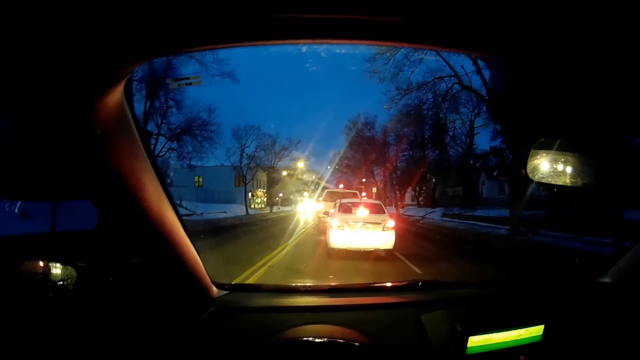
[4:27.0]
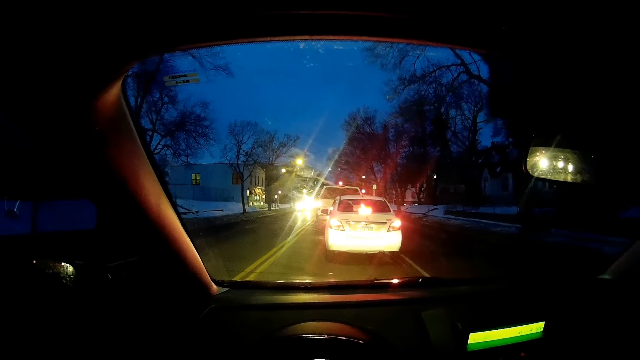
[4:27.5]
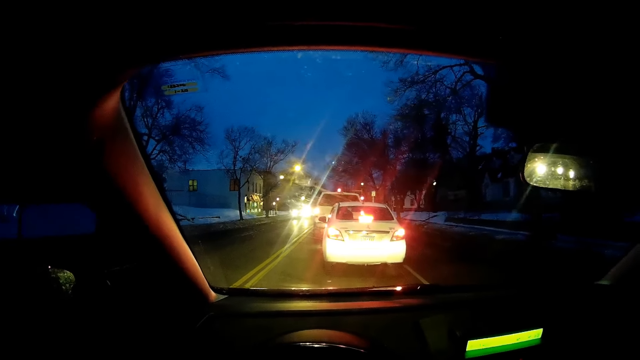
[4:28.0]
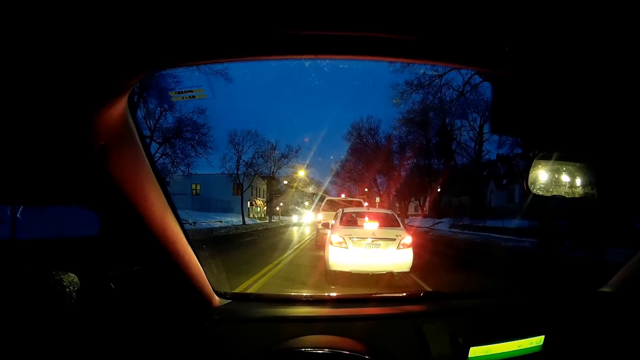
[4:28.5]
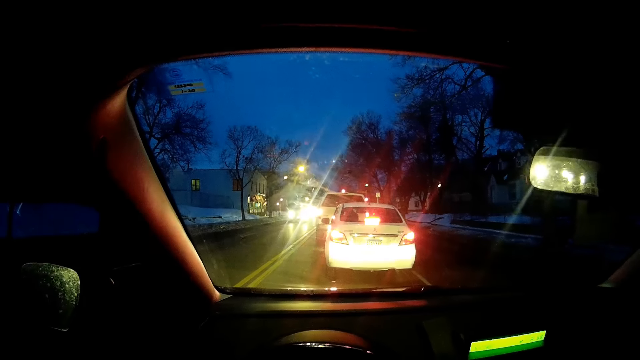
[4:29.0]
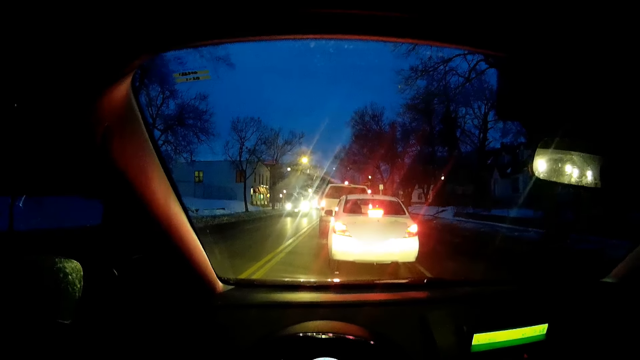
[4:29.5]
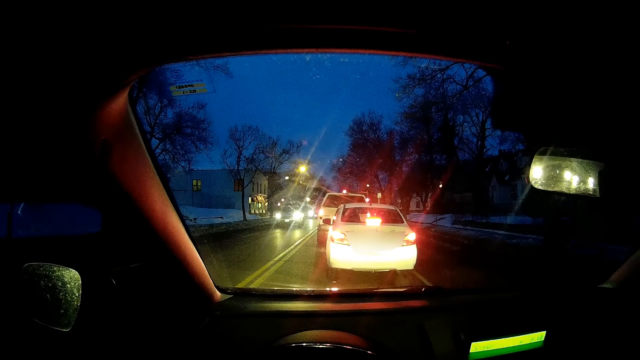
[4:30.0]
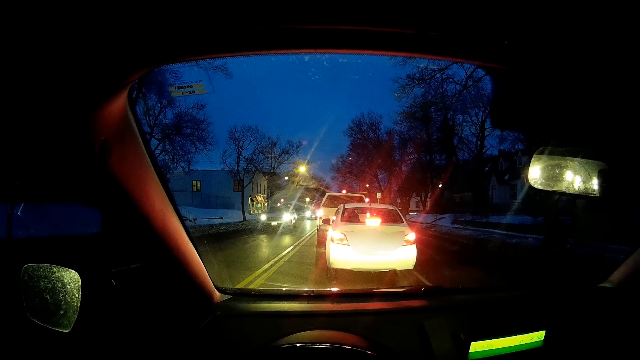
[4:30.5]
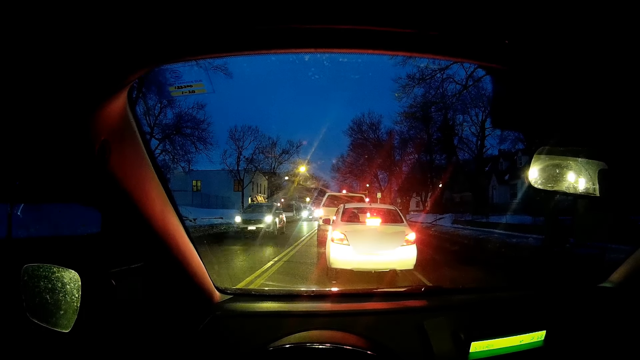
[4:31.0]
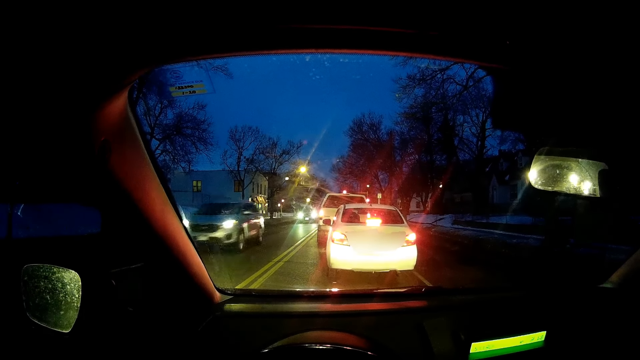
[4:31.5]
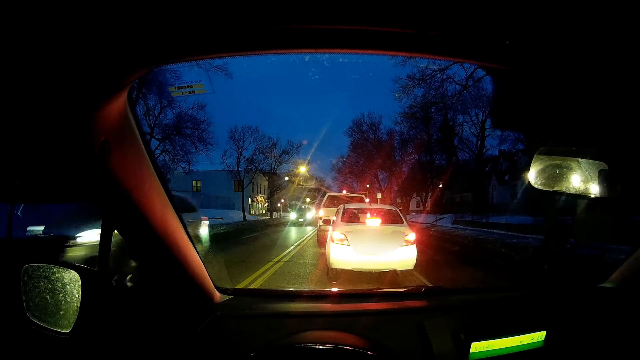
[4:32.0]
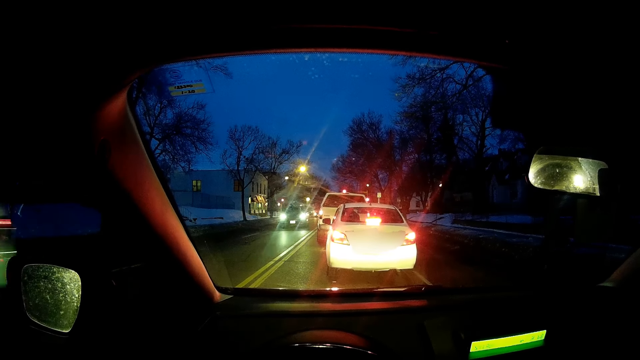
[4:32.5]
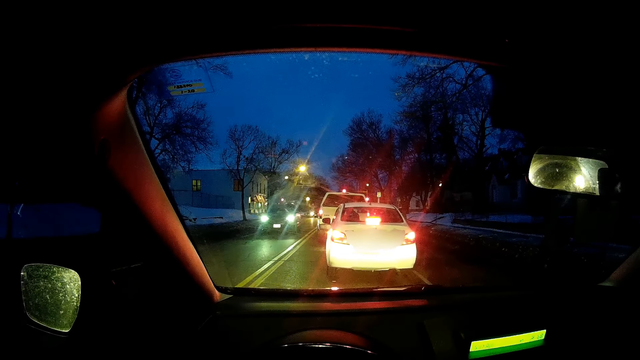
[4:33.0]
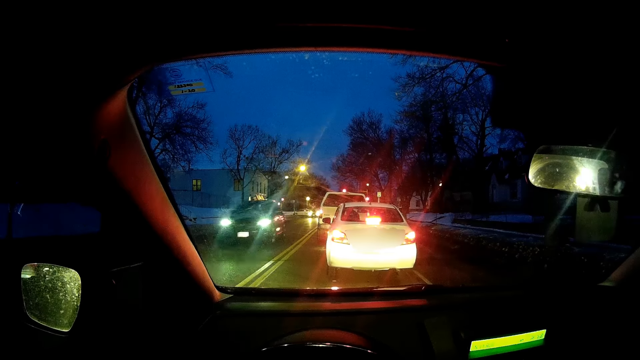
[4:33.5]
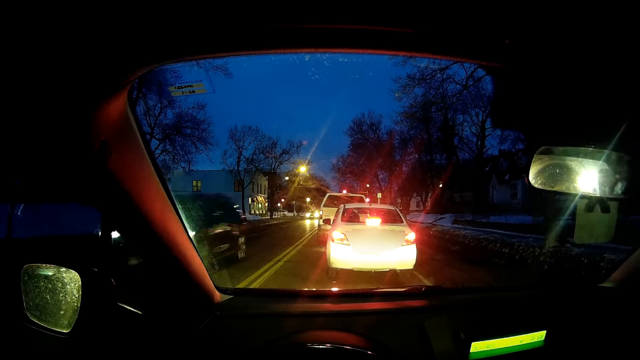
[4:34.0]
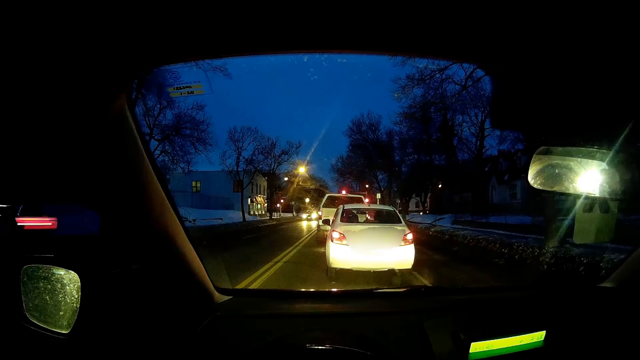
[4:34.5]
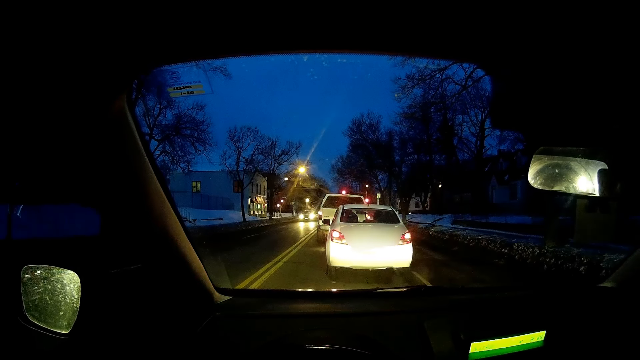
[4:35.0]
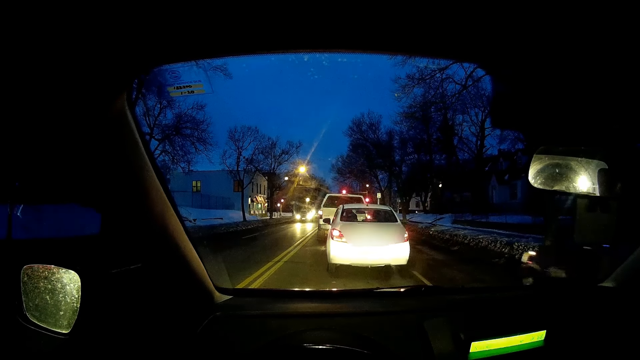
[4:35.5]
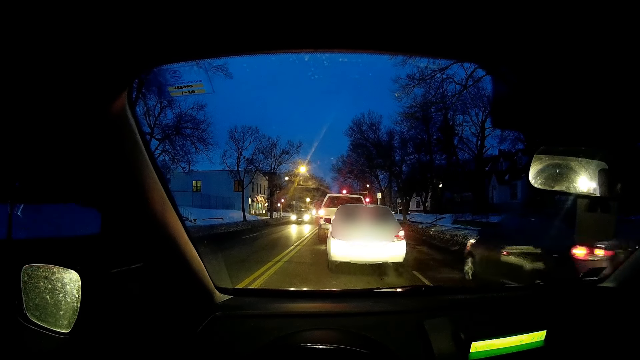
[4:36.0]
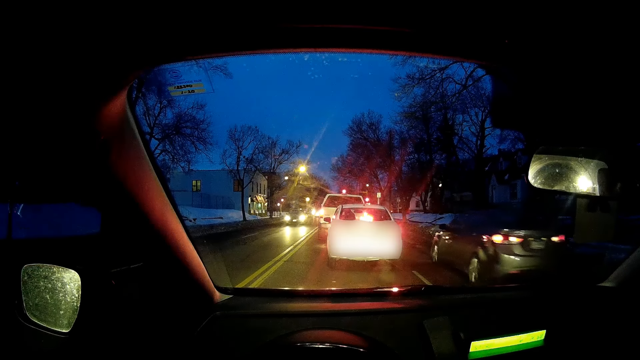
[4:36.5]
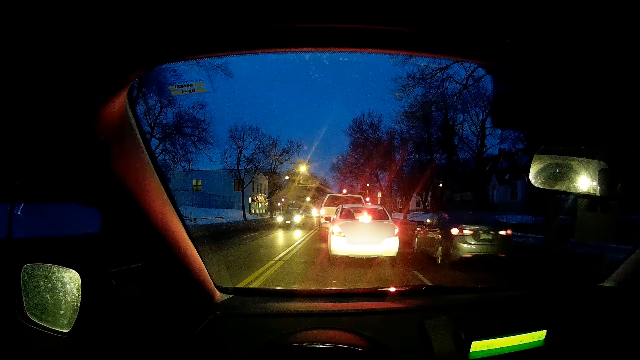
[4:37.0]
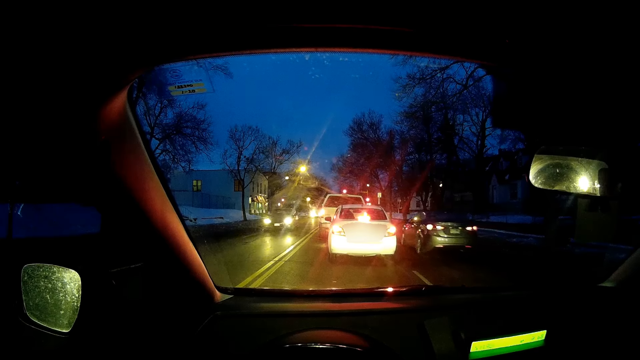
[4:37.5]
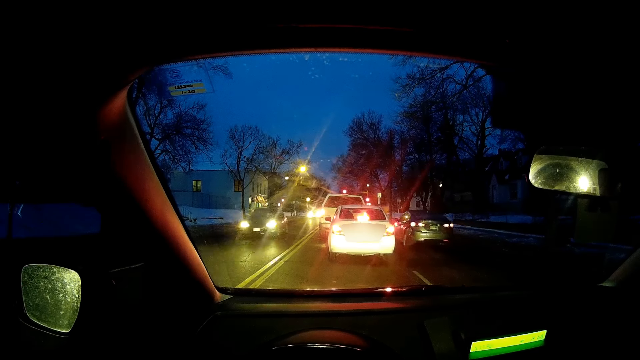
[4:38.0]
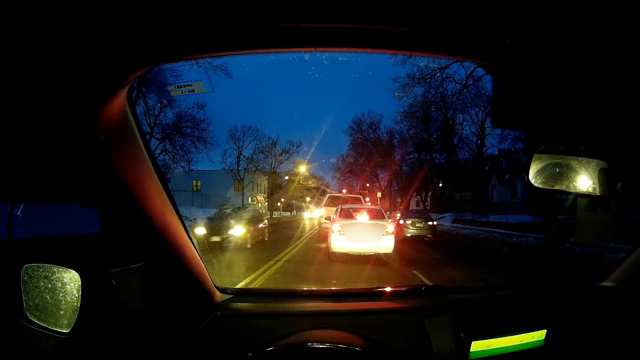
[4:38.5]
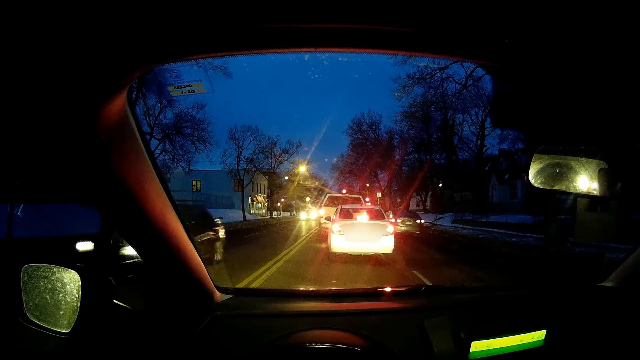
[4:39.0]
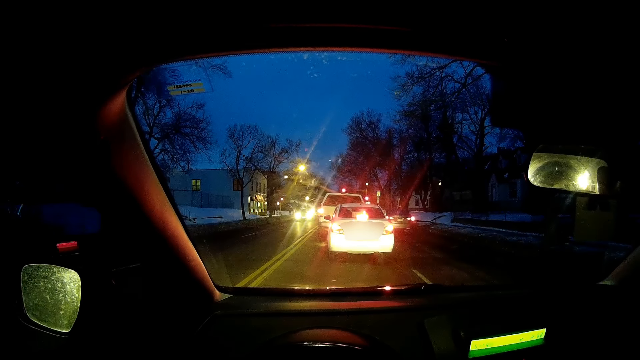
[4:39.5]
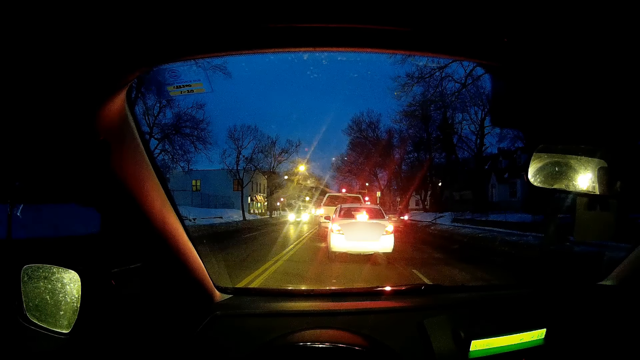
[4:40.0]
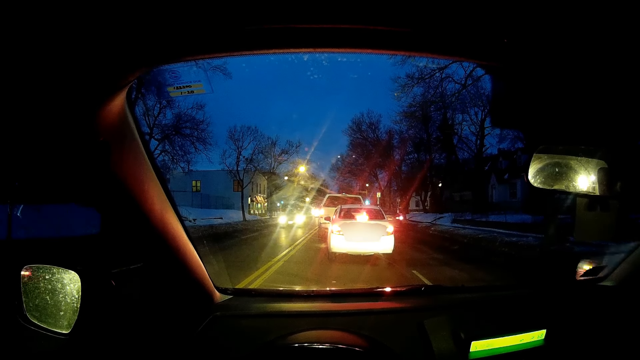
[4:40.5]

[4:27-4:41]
The camera wearer stops the car. They drive the car along the road.

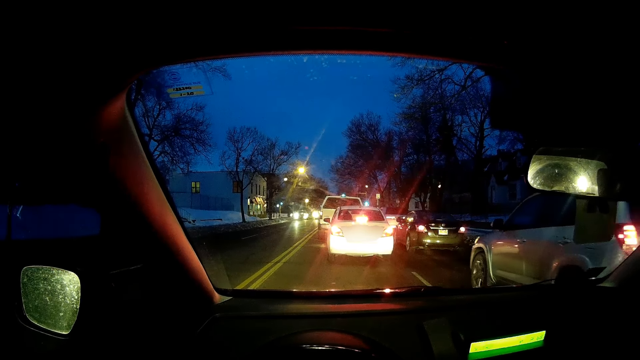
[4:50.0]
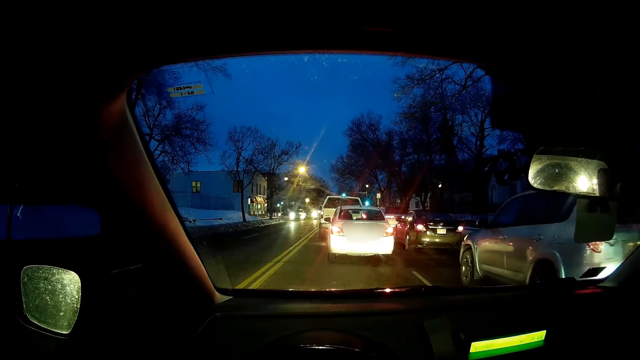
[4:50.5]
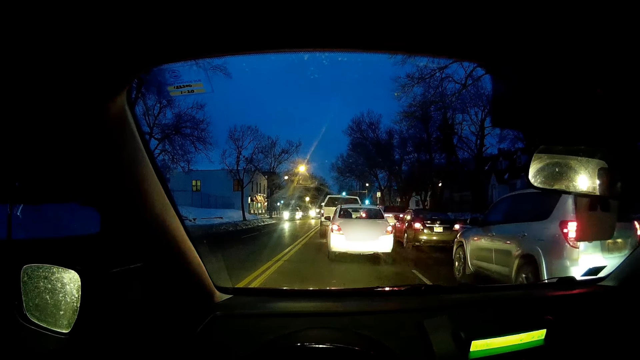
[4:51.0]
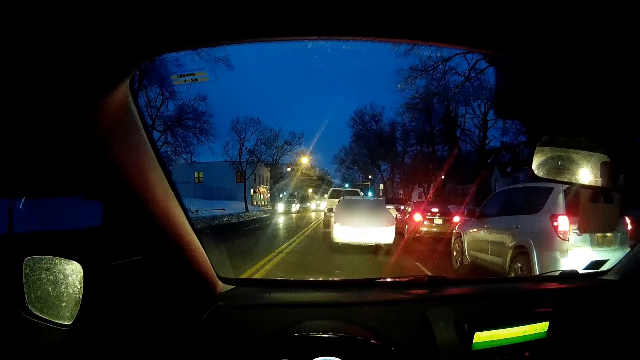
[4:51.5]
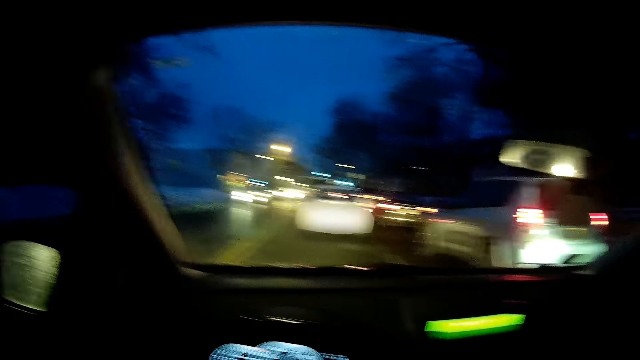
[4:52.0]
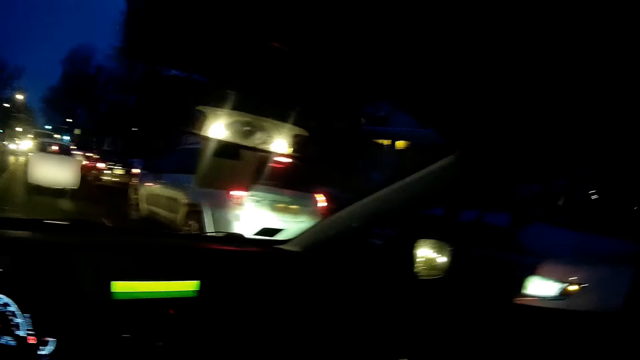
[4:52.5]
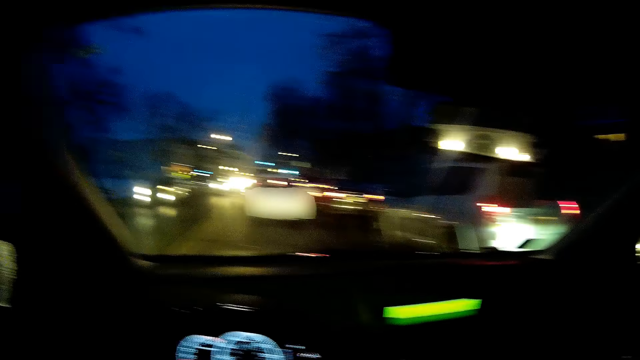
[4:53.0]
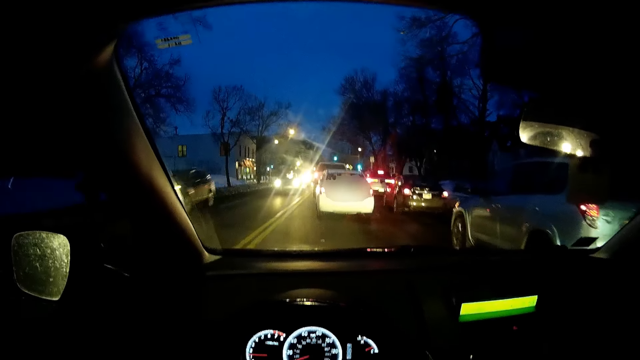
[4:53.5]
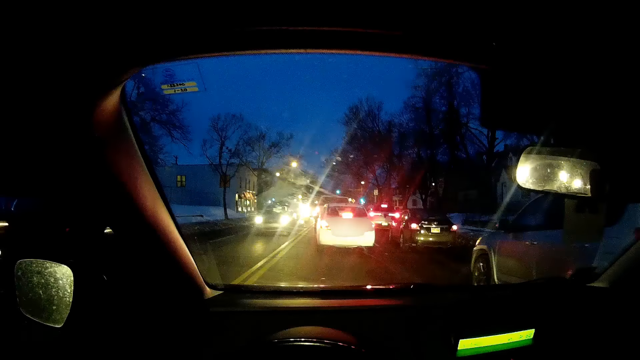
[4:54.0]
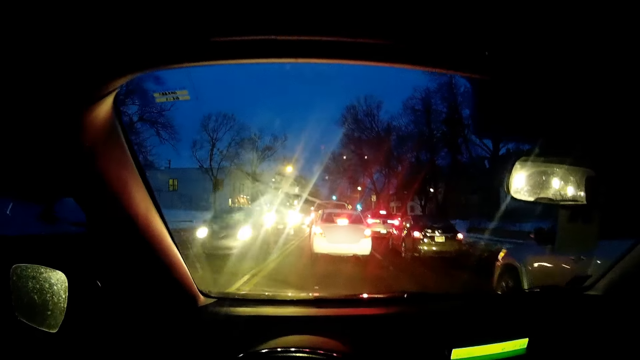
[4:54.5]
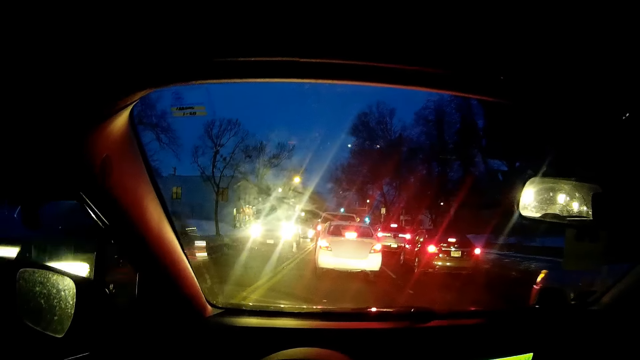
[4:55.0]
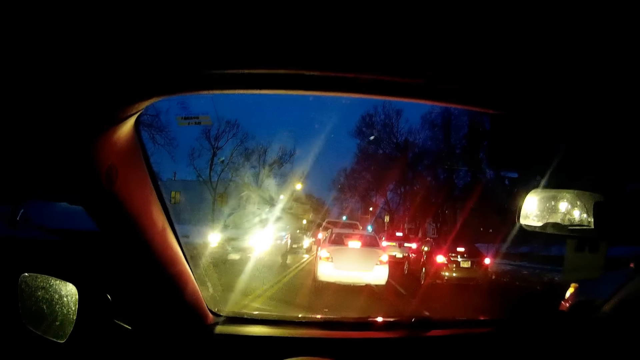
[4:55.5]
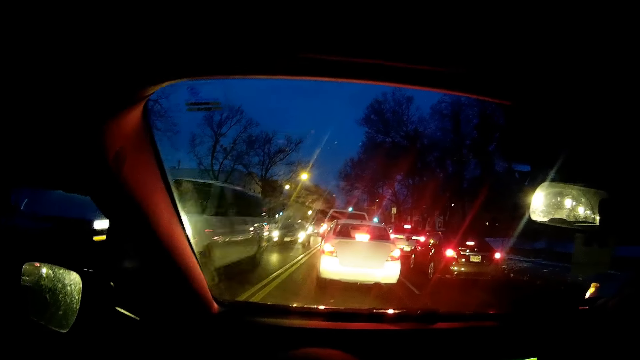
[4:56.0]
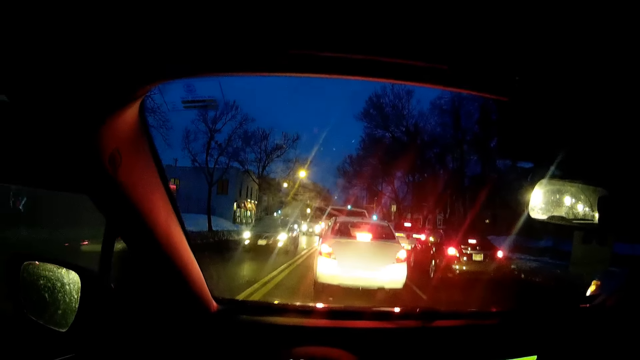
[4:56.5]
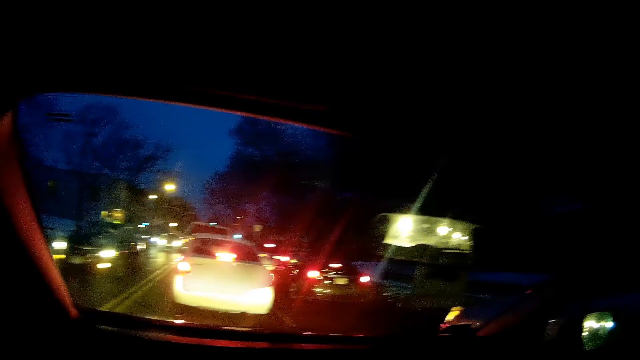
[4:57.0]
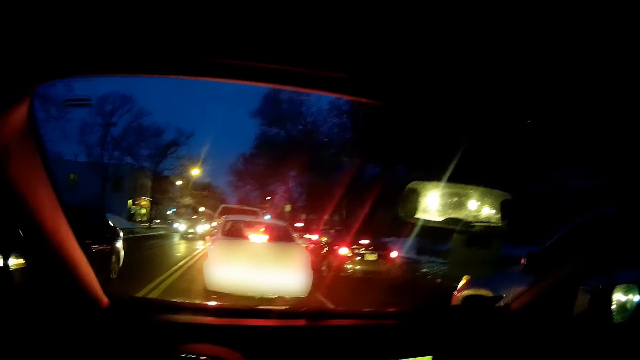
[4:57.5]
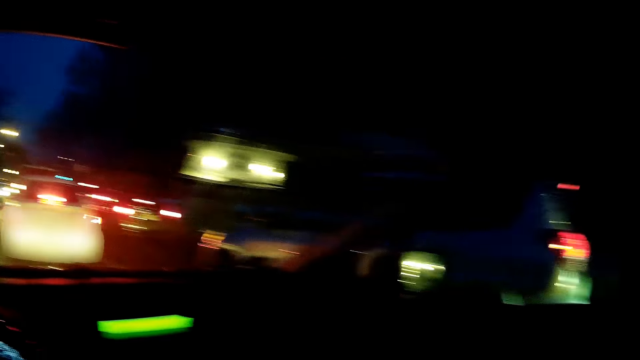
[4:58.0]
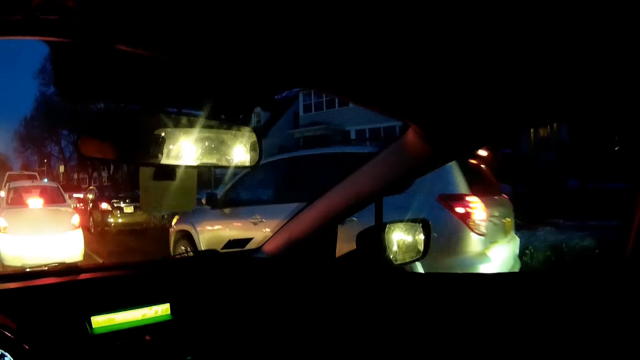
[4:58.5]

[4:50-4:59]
The camera wearer looks around. They drive the car along the road.
